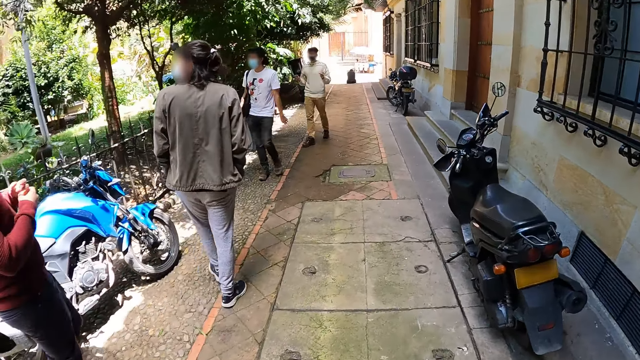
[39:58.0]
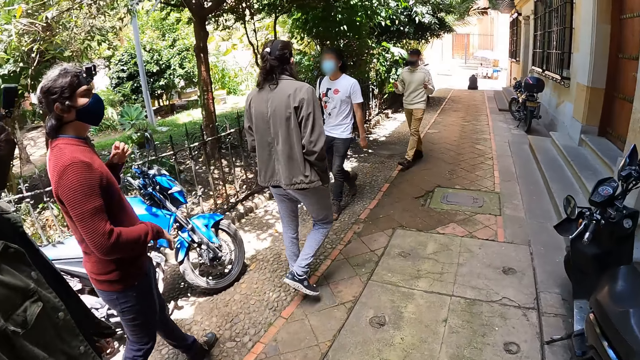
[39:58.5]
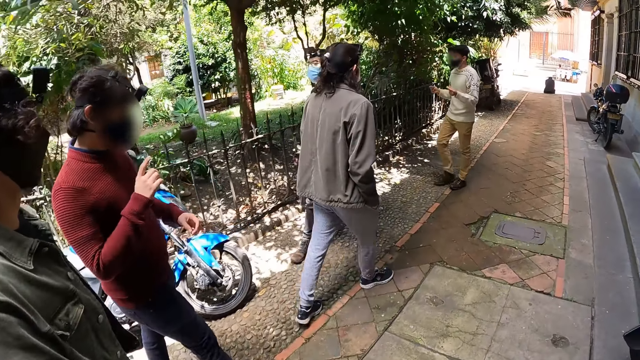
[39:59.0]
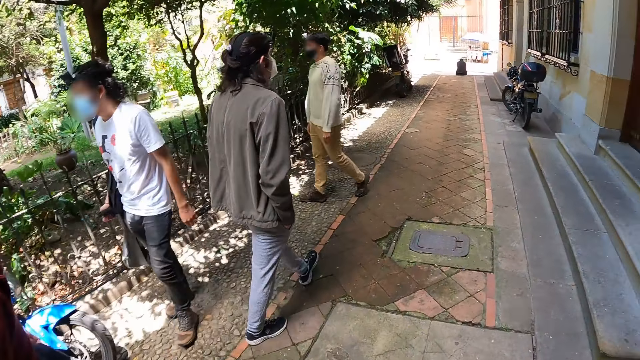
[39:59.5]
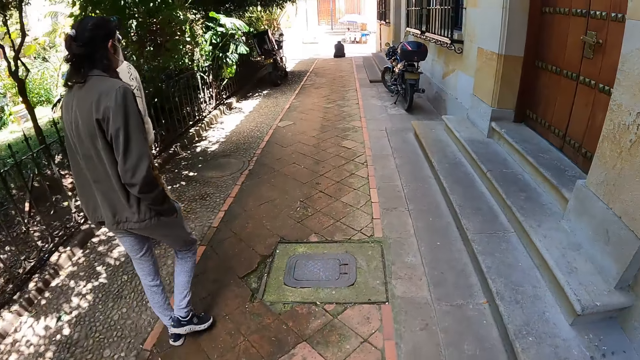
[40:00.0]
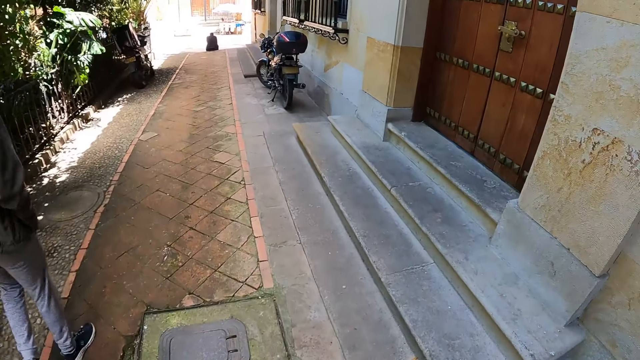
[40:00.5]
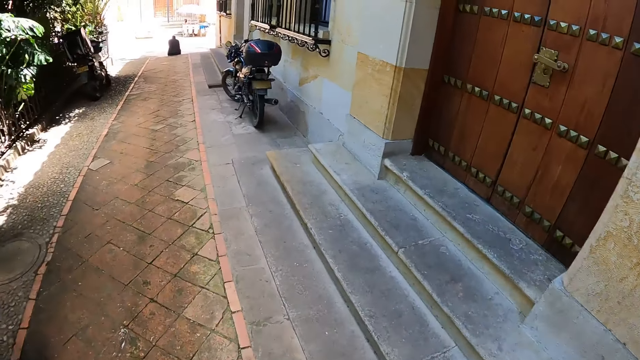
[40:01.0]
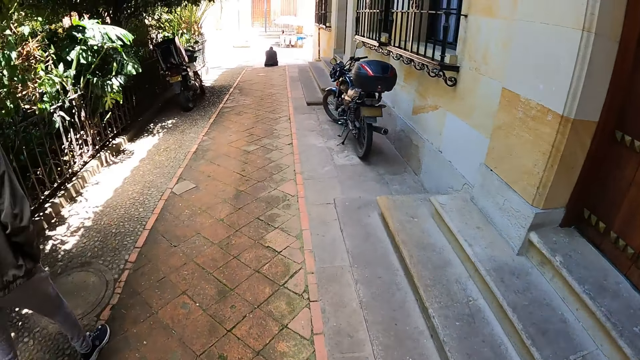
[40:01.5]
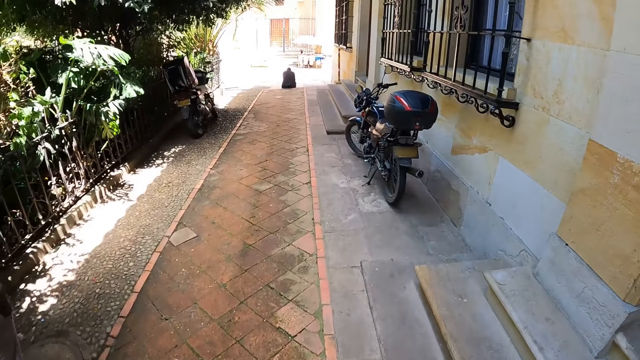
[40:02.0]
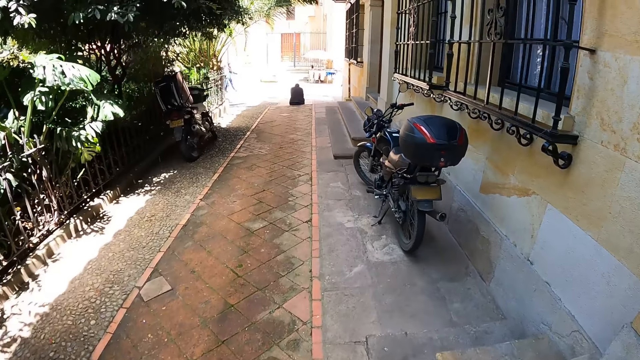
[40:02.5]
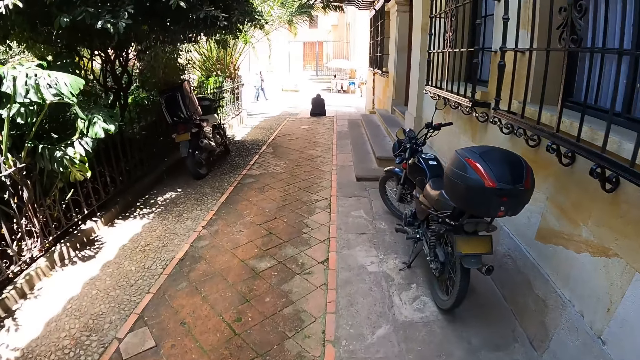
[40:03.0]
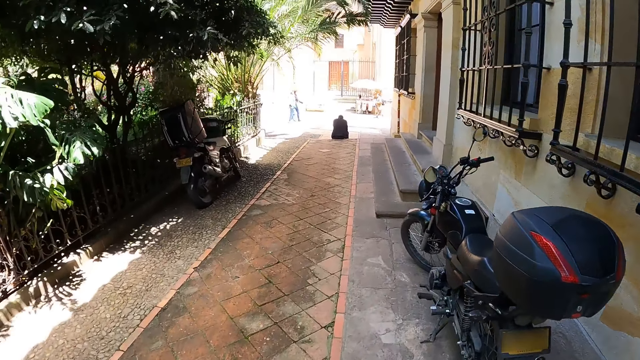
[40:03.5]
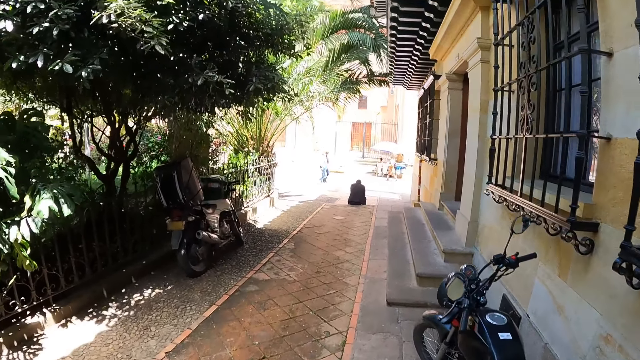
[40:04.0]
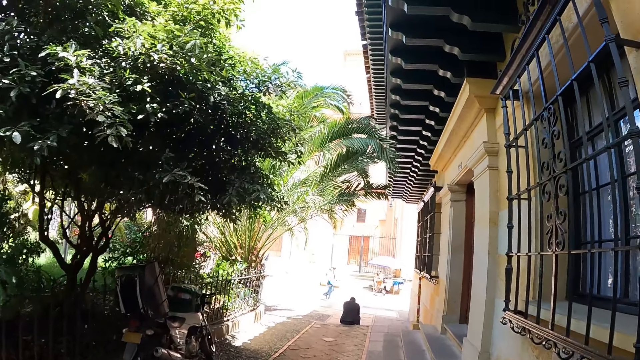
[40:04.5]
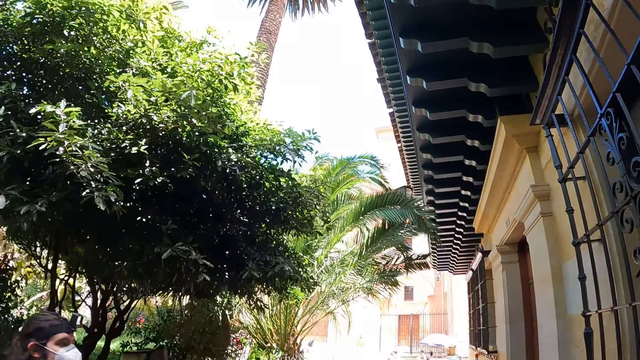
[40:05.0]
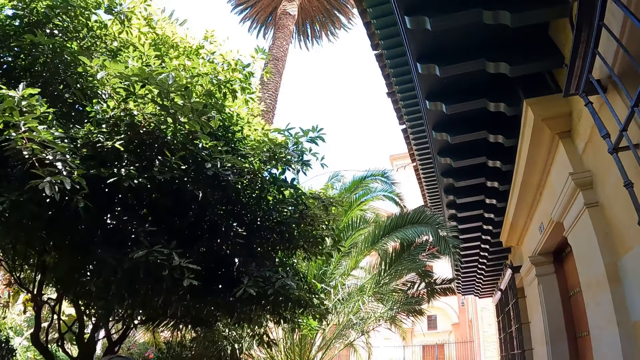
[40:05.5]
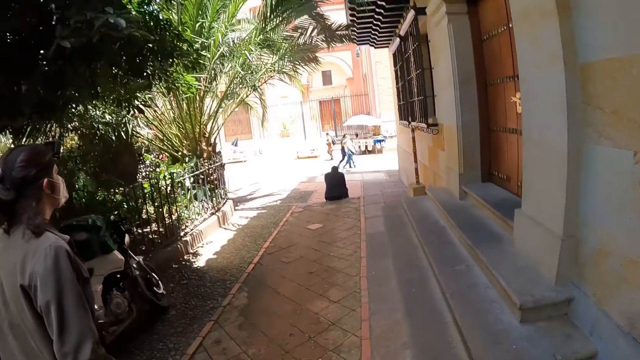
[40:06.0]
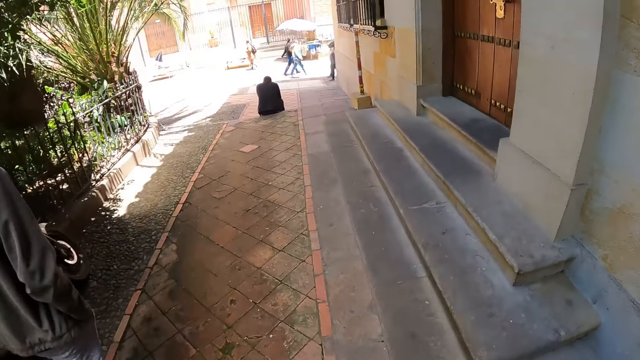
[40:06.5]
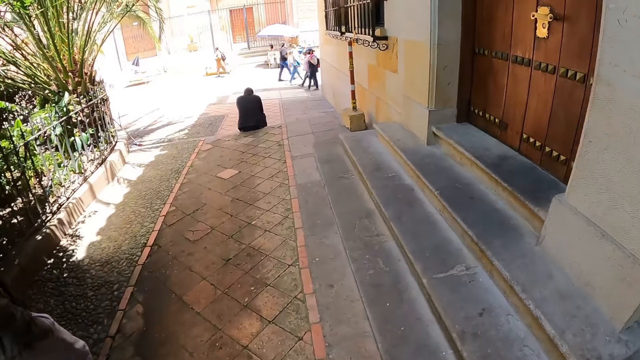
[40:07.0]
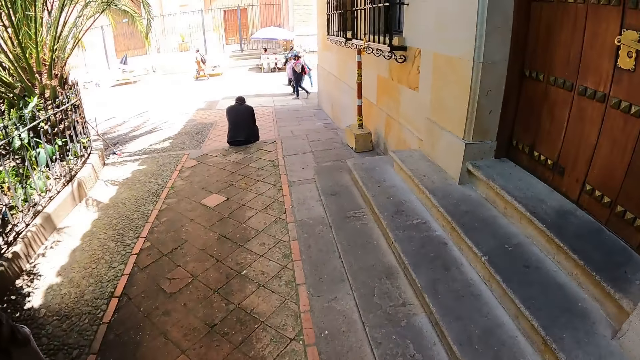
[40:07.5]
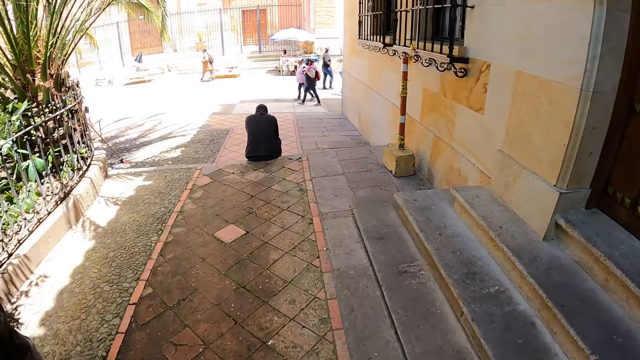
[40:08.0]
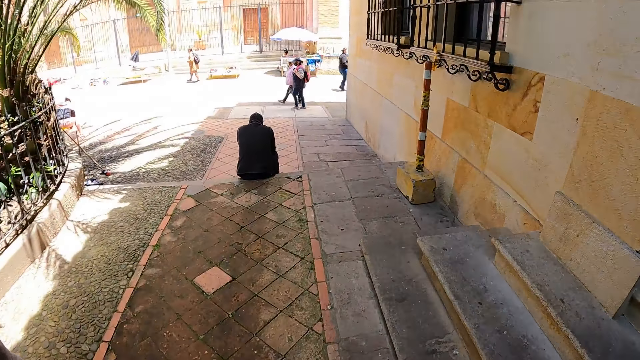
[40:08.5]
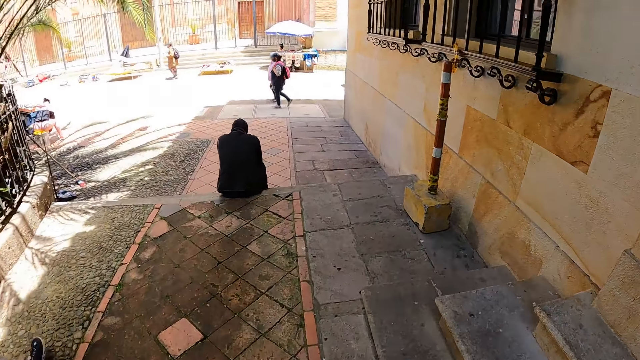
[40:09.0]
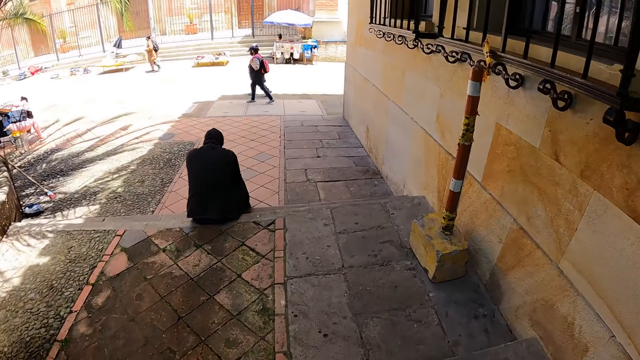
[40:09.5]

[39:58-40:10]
The camera wearer walks beside the building. They look at a man, look at another man, and walk on the pavement. They look at the motorcycle. They look at the roof. They look at the plants. They walk on the pavement. They look at the pavement.

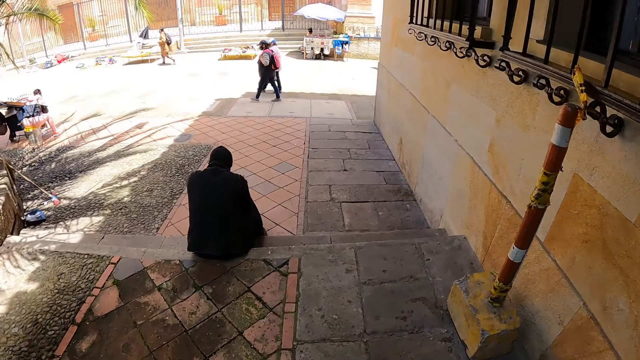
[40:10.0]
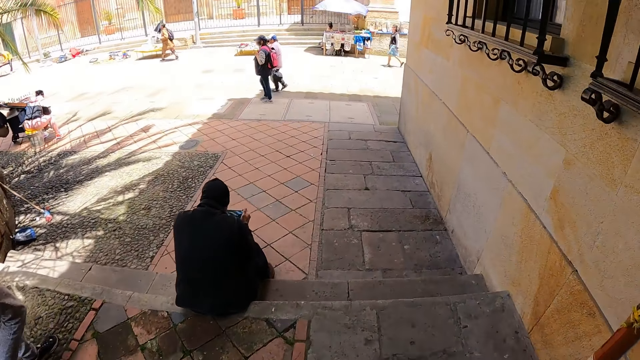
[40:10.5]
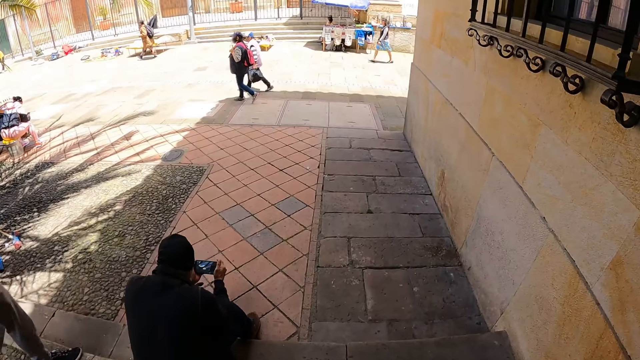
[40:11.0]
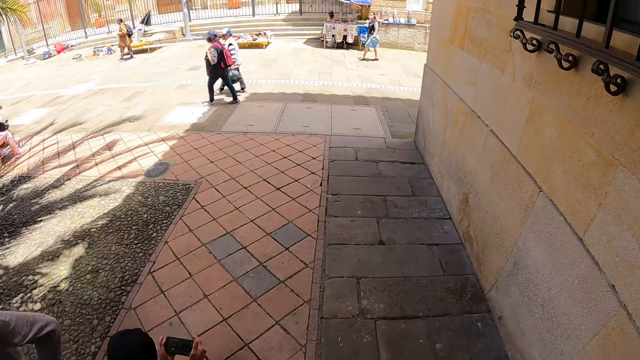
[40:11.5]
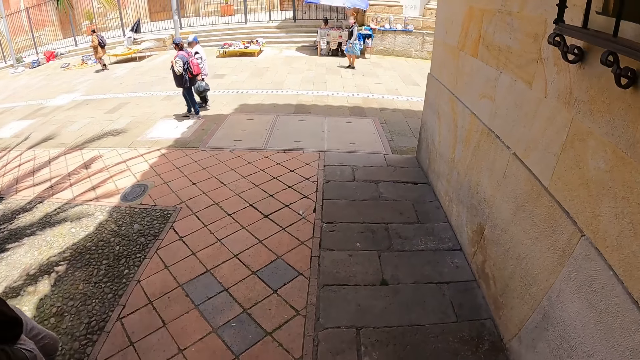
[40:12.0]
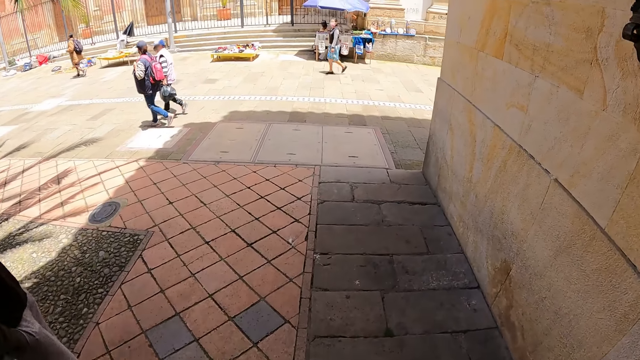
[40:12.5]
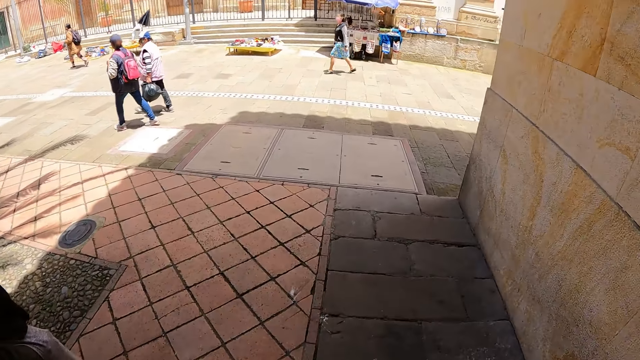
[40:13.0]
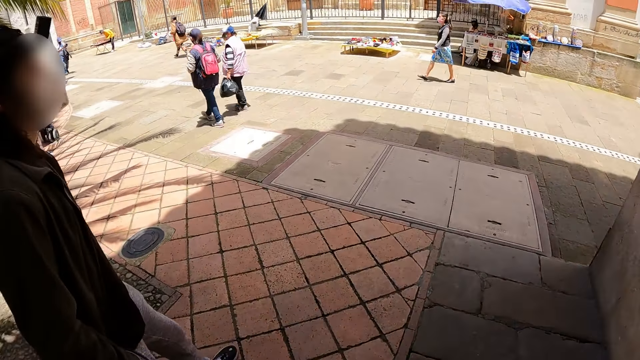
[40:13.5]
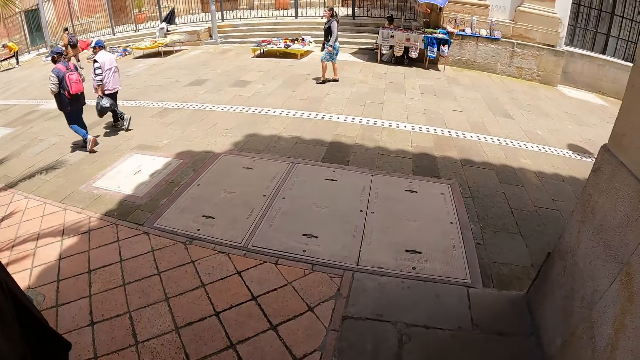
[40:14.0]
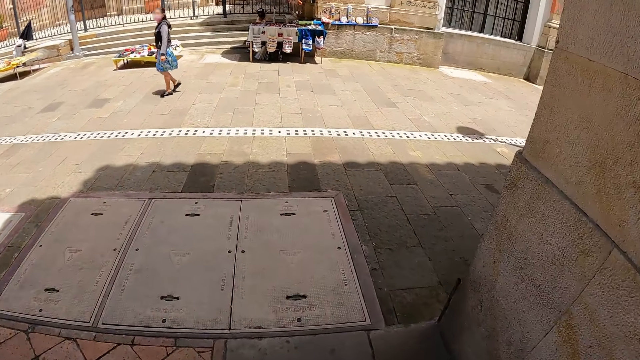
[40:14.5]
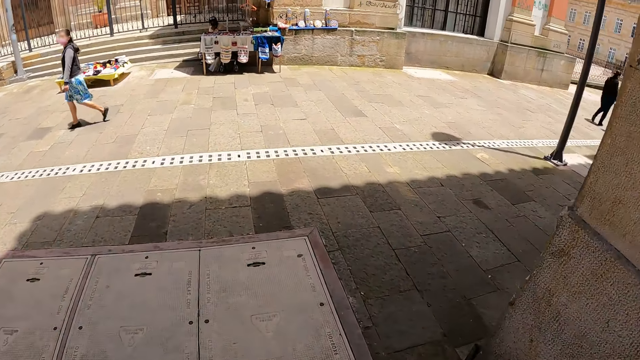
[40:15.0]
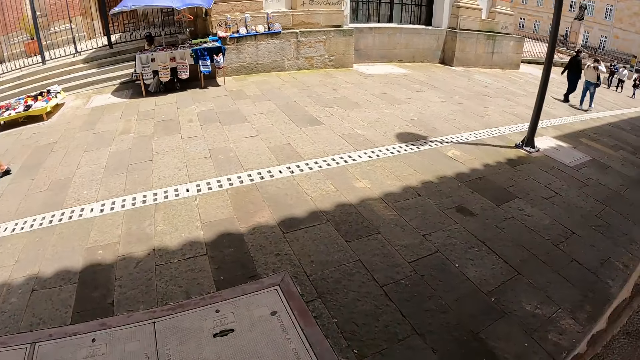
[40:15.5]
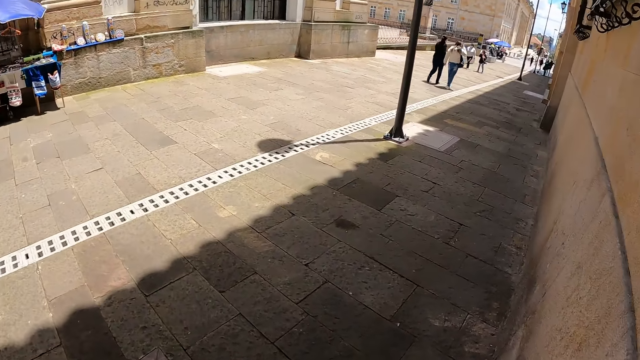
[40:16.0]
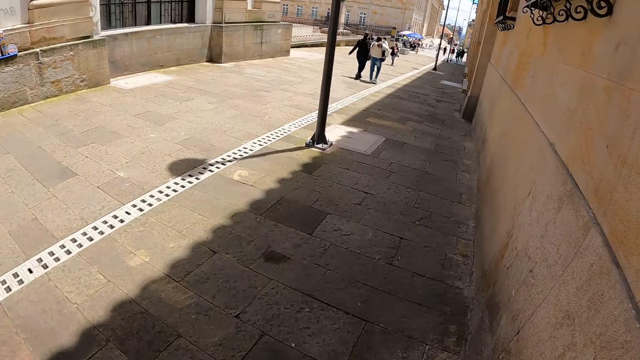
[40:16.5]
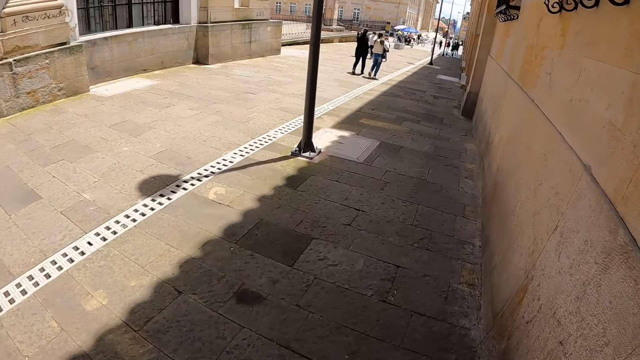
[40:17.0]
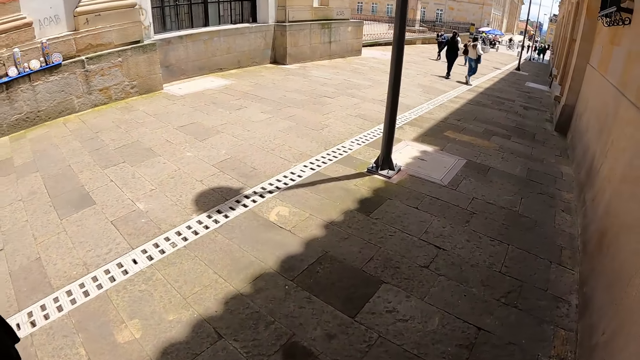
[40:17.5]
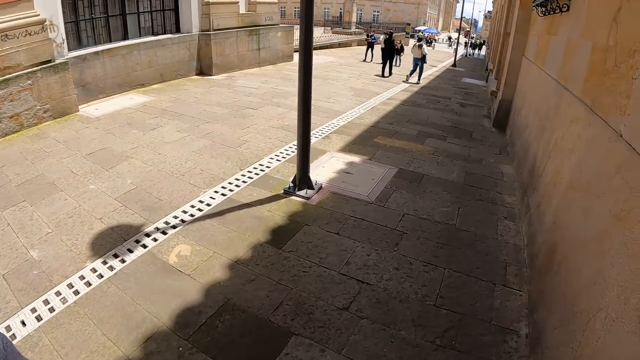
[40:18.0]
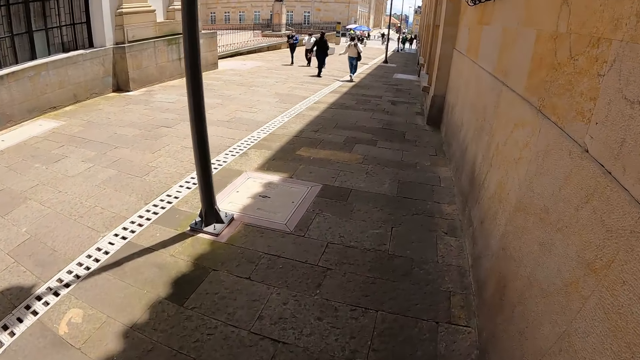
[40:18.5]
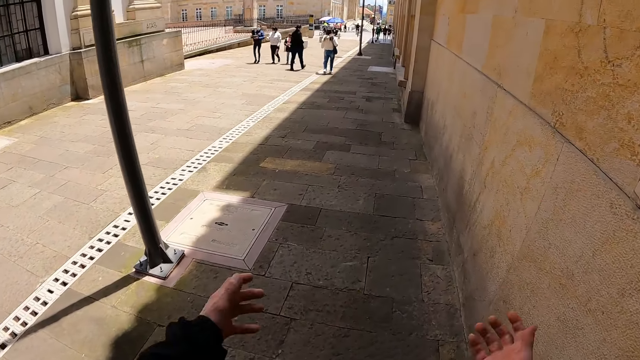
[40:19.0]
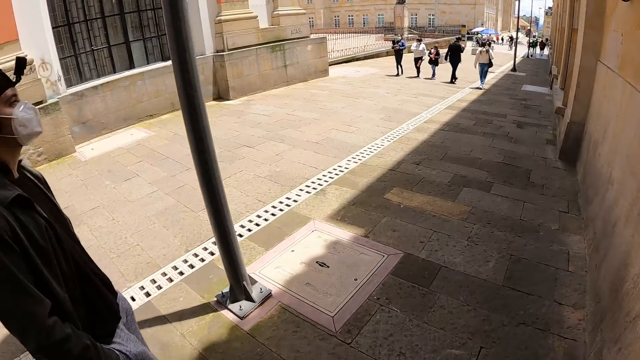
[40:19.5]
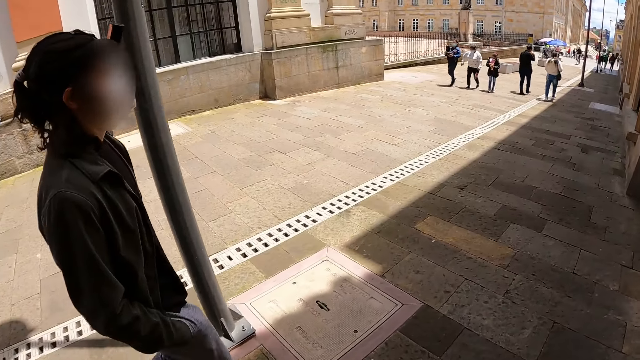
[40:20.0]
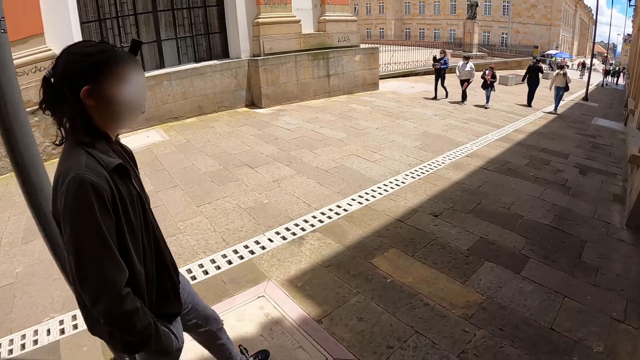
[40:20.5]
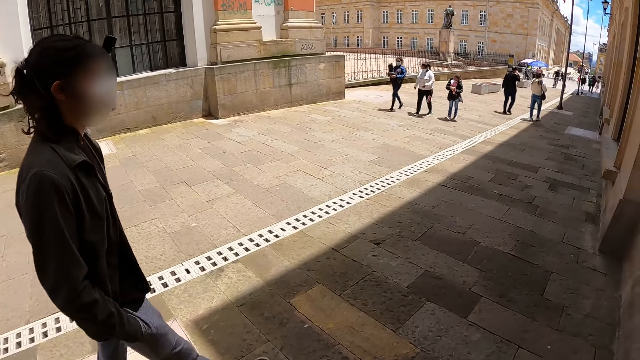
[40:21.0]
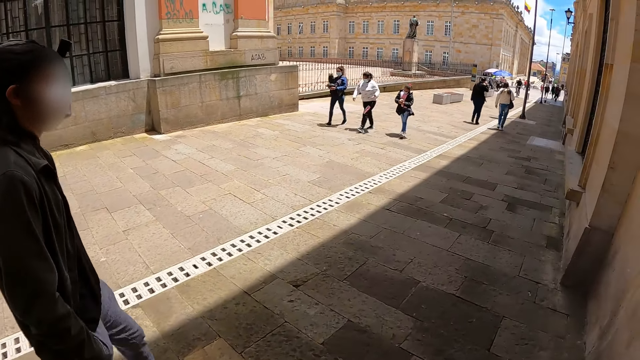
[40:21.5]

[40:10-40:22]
A man uses the phone. The camera wearer looks at the phone. He walks on the pavement. He turns around. He walks on the pavement beside the building. He moves his hands. He looks at another man.
